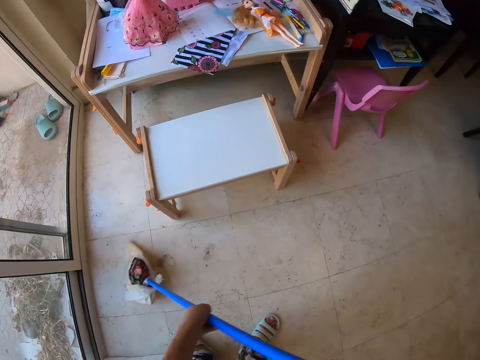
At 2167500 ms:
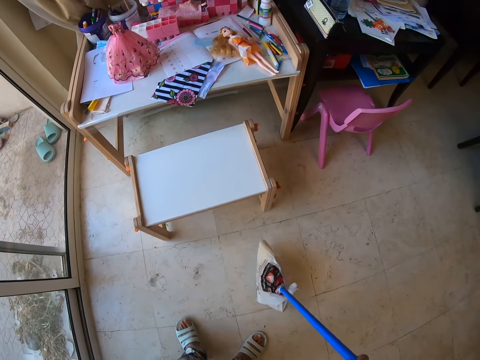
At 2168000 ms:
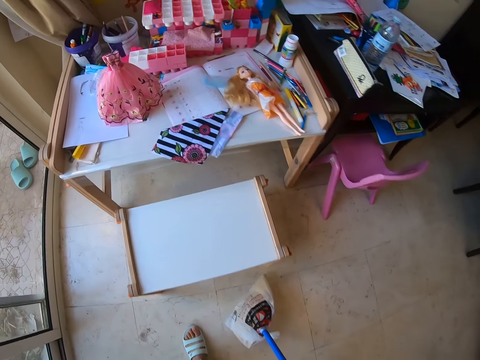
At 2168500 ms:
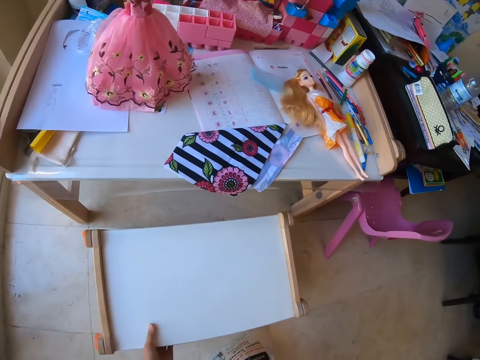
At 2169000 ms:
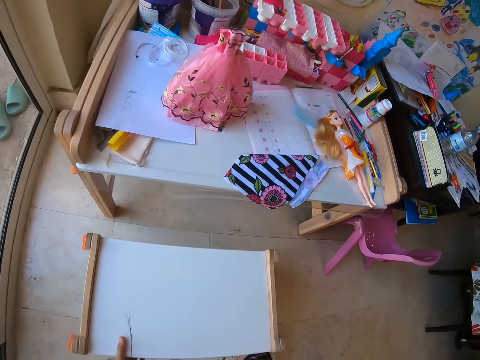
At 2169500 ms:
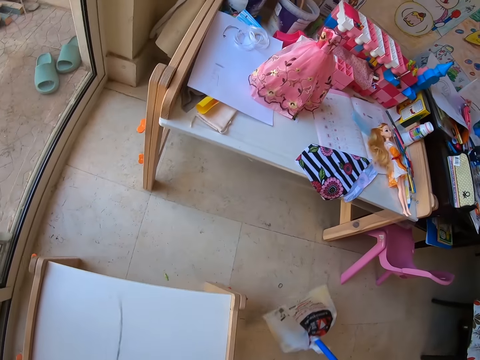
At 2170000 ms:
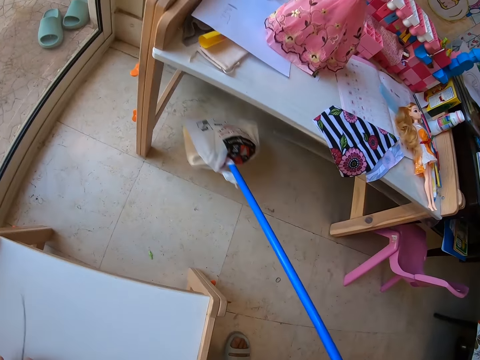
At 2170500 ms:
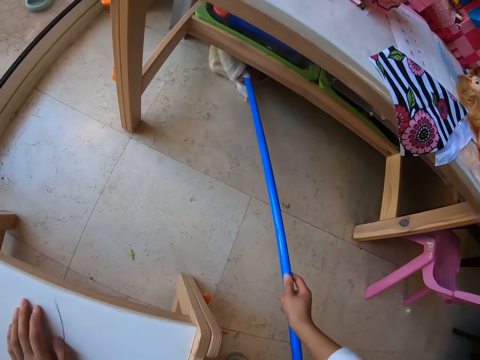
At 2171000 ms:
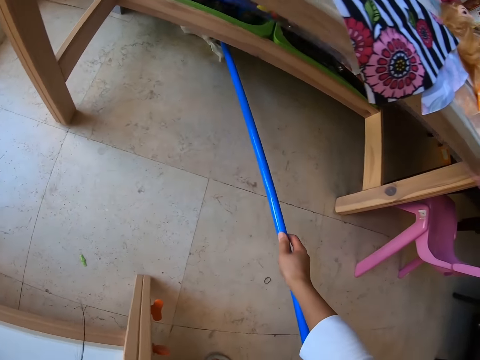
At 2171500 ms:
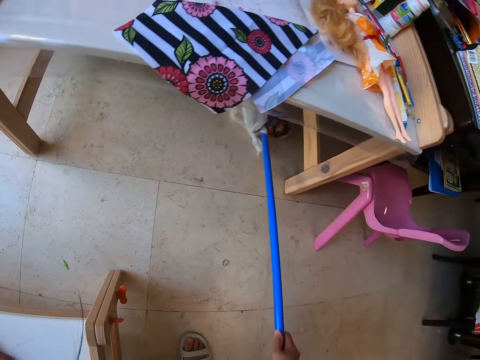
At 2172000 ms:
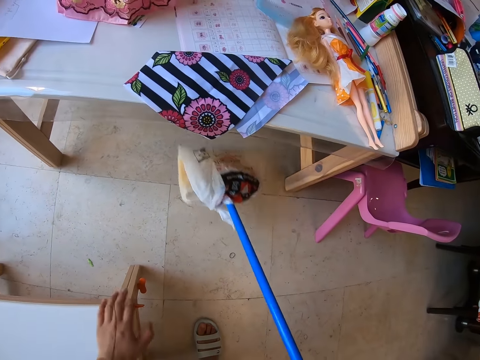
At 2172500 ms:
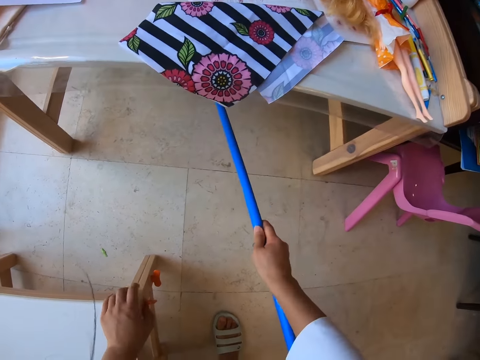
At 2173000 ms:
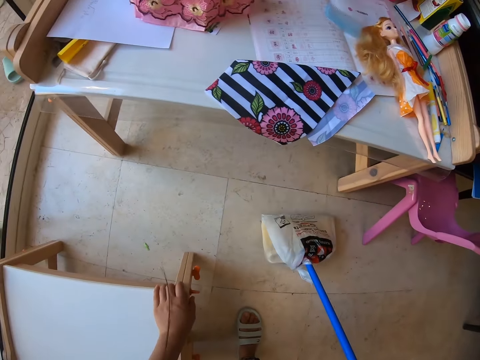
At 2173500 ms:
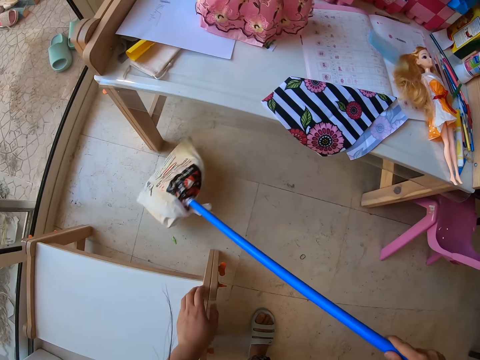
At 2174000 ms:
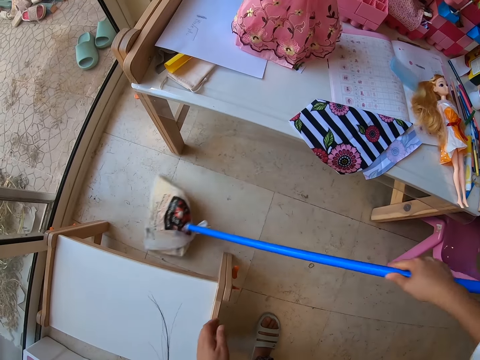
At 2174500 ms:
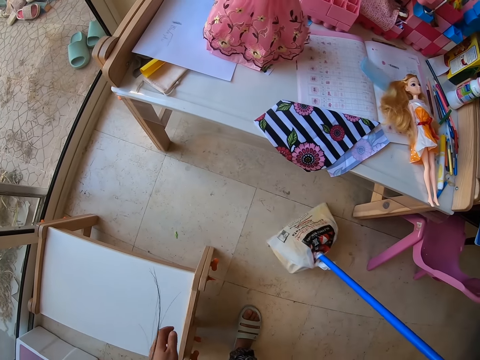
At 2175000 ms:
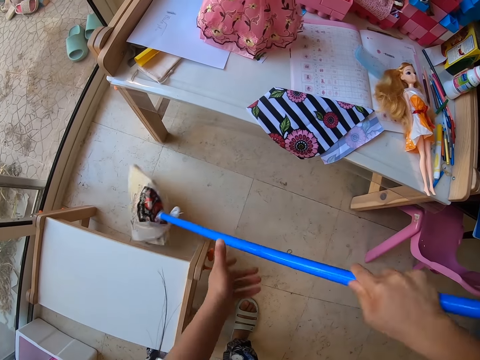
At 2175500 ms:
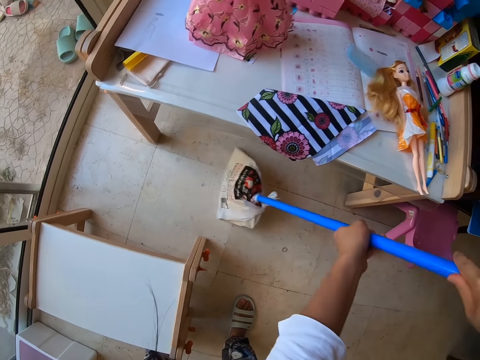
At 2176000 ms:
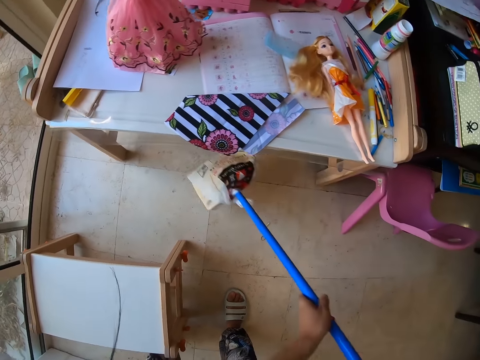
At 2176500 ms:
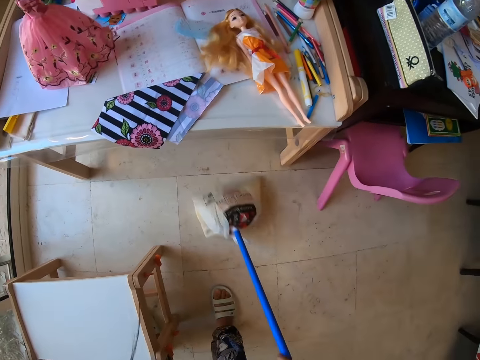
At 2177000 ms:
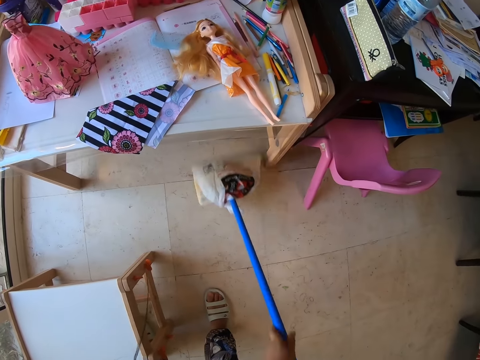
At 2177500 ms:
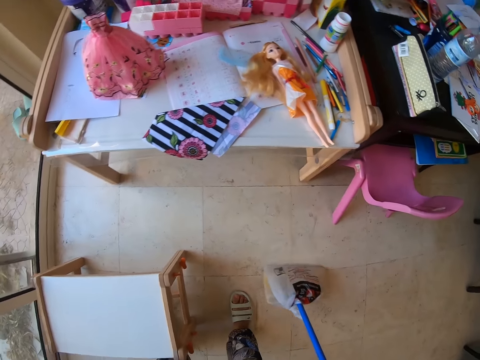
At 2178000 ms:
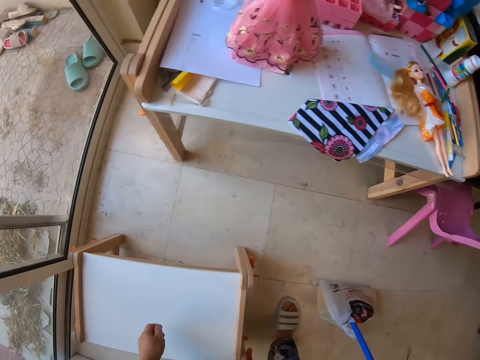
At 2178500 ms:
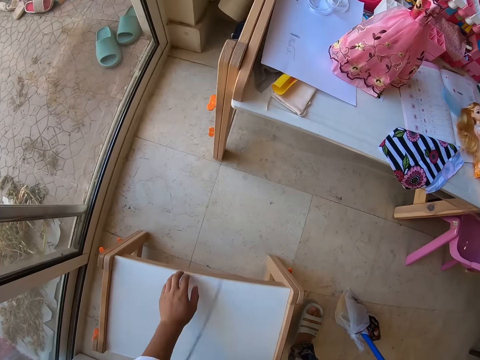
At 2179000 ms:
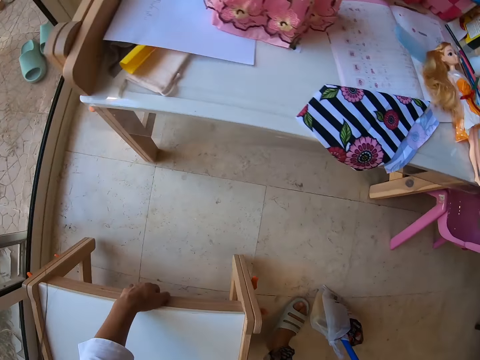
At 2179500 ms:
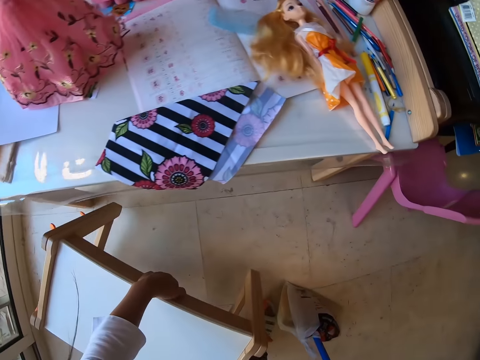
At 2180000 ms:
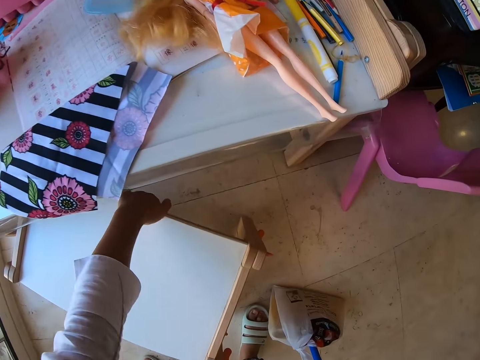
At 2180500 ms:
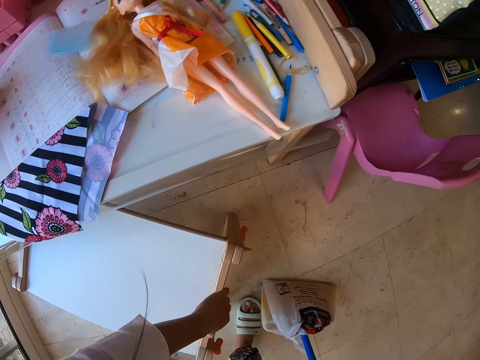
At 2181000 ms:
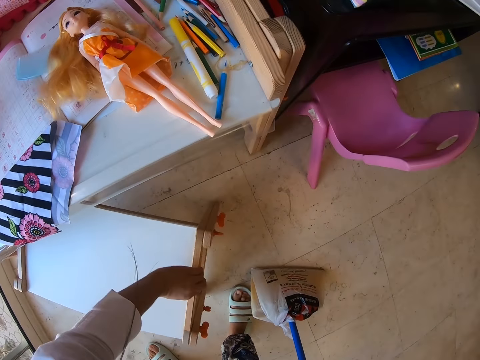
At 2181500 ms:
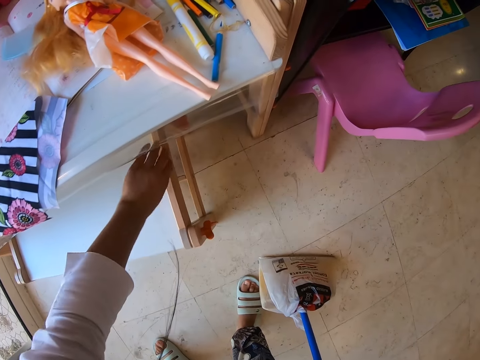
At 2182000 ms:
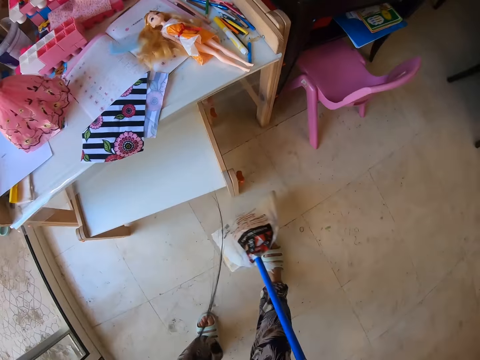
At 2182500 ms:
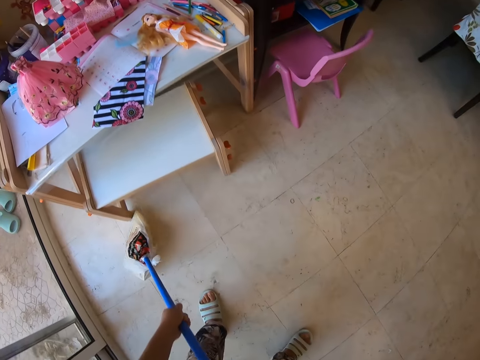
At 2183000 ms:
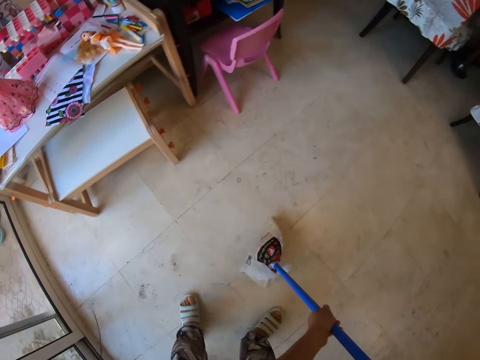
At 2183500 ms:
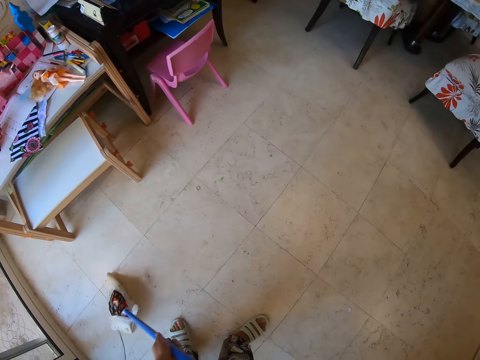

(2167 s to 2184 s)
The camera wearer moves the seat or bench. They sweep the floor and mop the floor. They reposition a hand on the bench. They hold the broom with both hands. They push the stool under the table. They adjust the stool with the left hand. They sweep the floor with the broom.

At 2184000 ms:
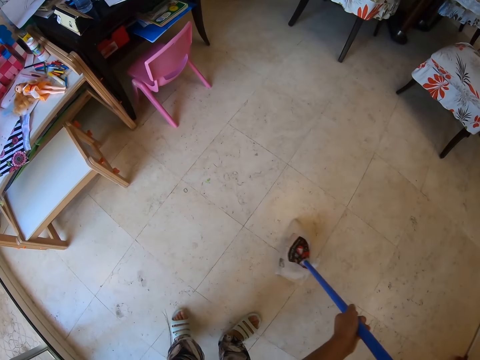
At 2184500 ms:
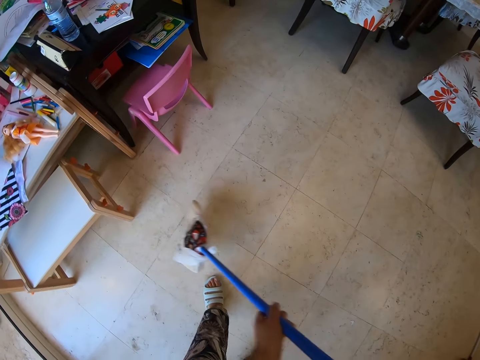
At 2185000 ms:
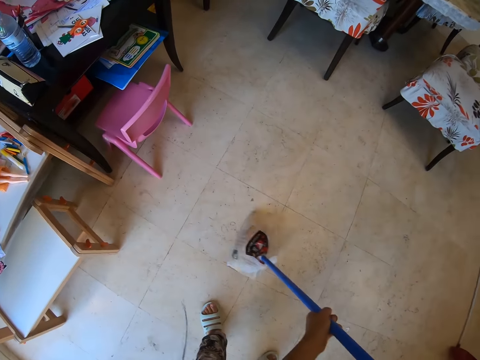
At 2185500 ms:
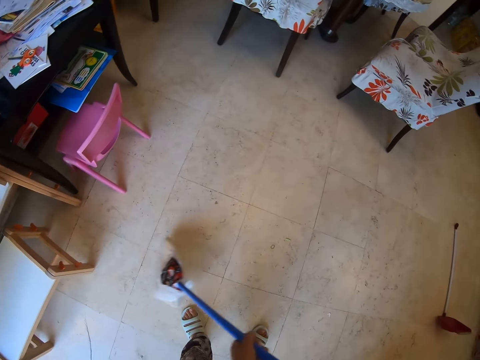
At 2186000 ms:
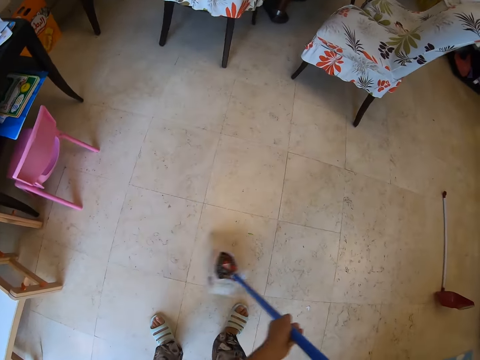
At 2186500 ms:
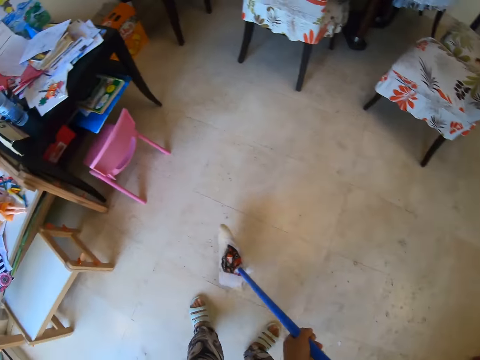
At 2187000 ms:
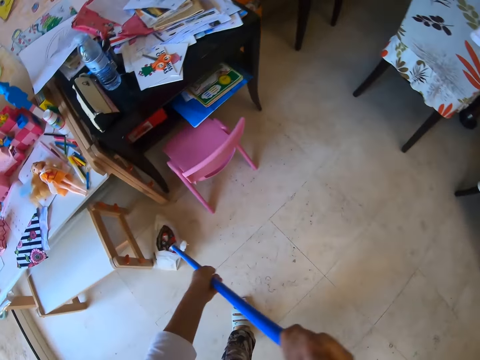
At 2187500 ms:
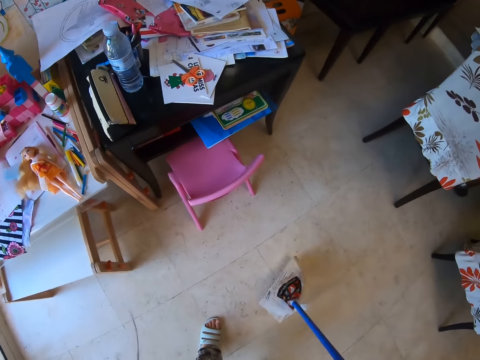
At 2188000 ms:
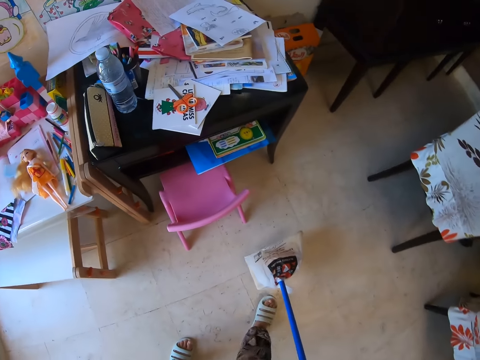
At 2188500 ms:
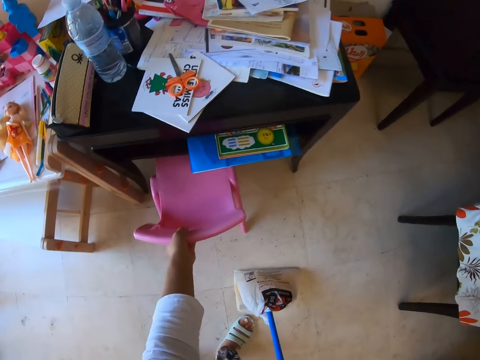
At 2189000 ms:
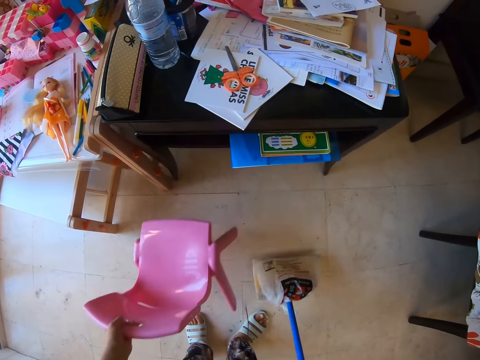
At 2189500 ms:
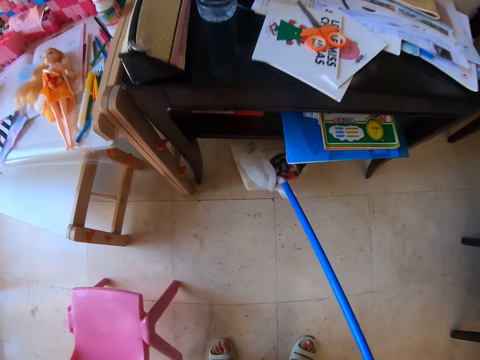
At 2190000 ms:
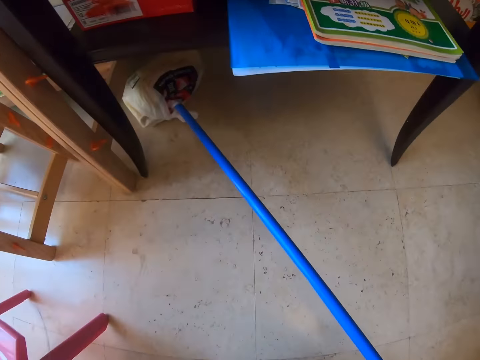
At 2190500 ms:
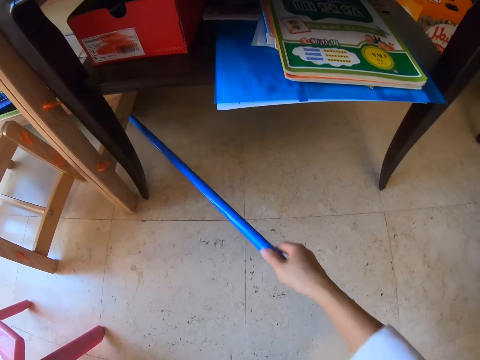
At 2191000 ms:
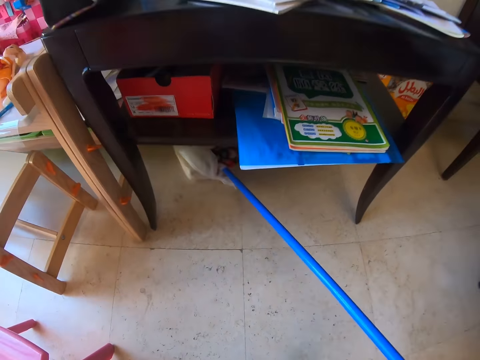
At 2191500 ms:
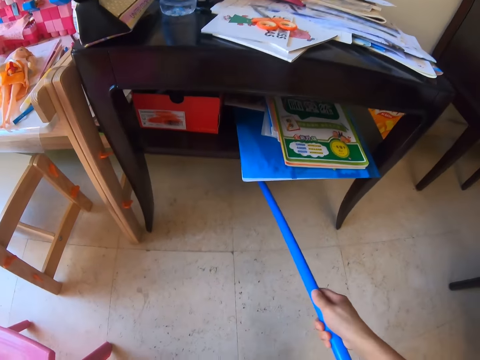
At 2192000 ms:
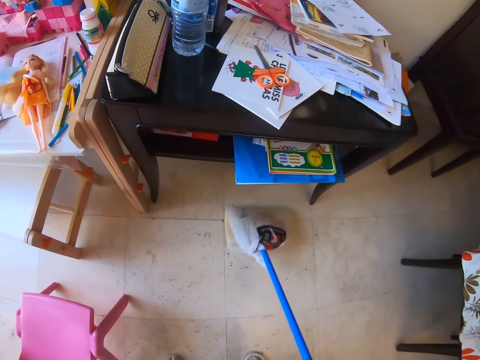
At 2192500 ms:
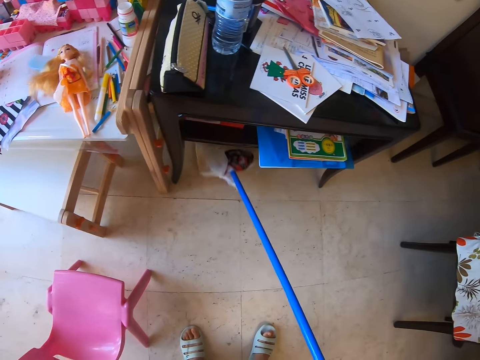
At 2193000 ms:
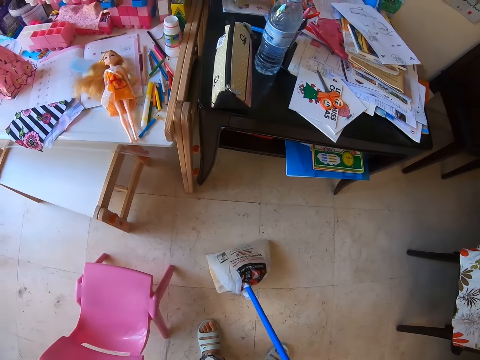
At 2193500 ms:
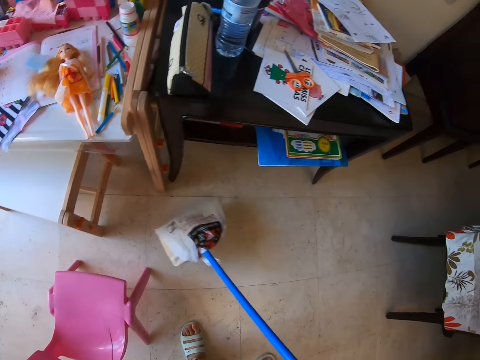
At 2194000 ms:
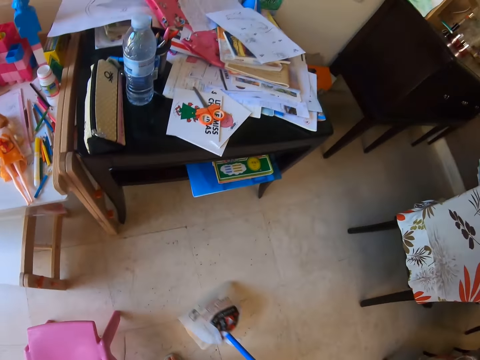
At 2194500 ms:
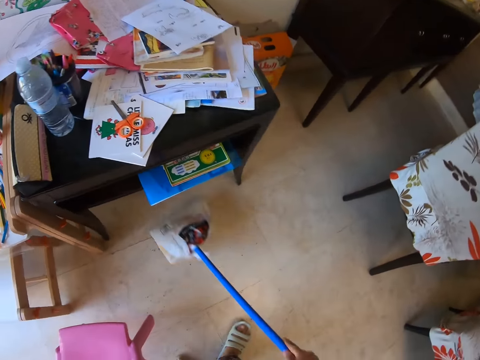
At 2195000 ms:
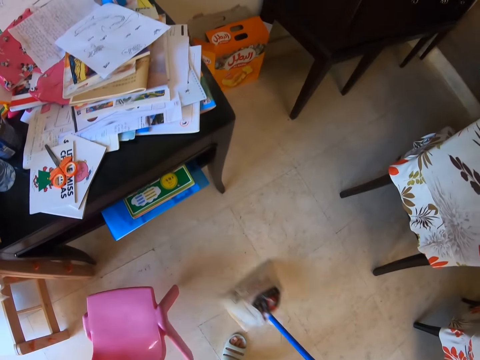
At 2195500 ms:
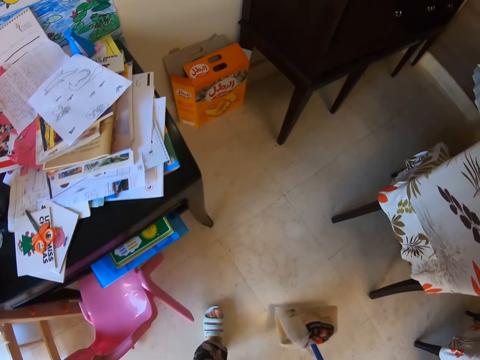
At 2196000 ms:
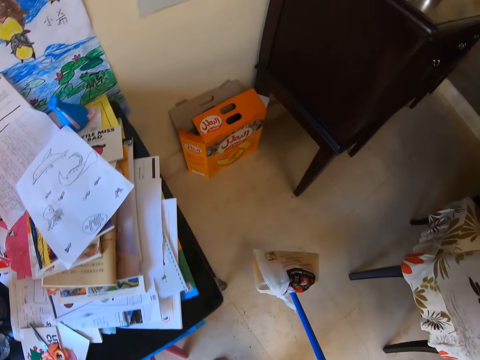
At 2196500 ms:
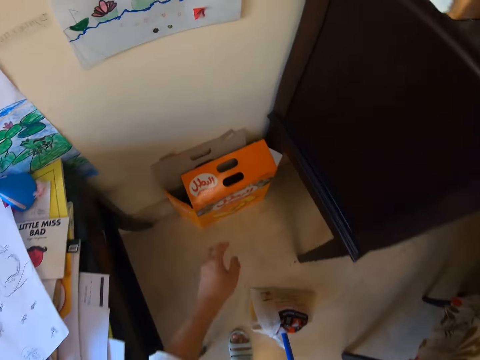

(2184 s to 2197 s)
The camera wearer sweeps the floor using a hand broom with both hands. They hold the broom and move the chair aside with the left hand. They sweep the floor with the broom. They put the chair under the table. They sweep the floor using the hand broom with the right hand. They carry the broom.
